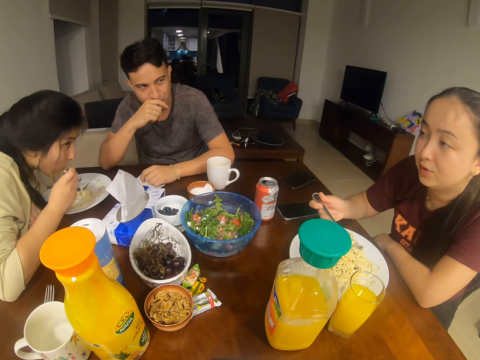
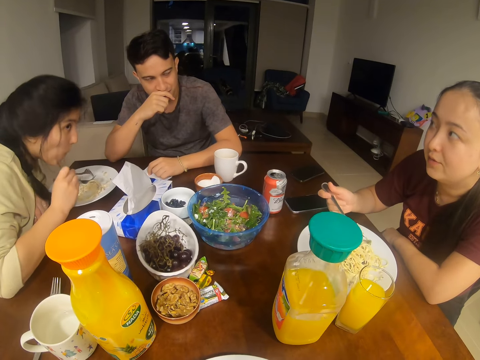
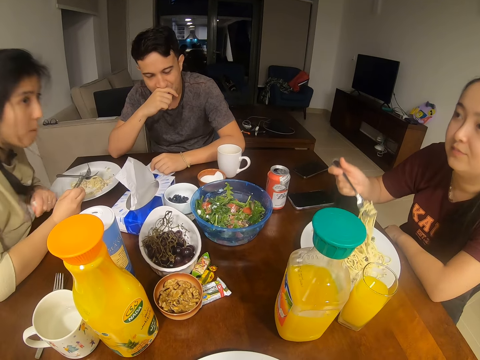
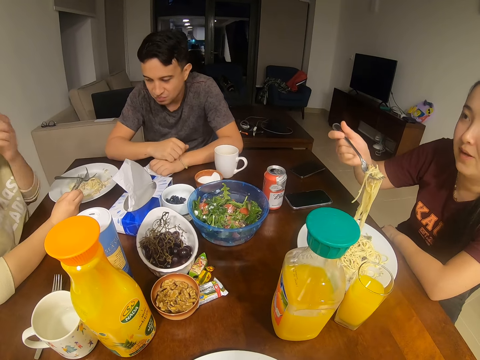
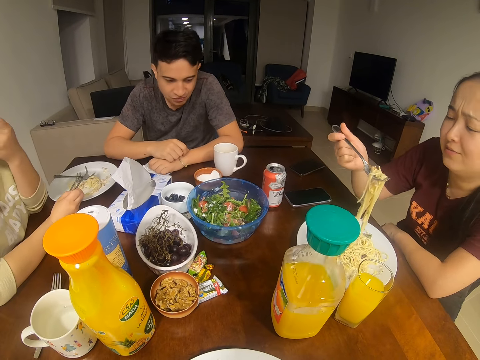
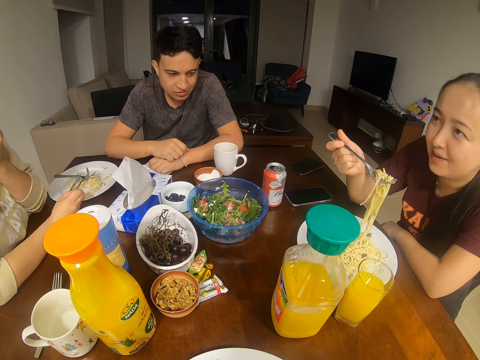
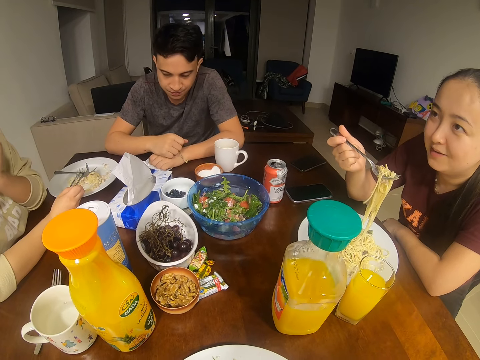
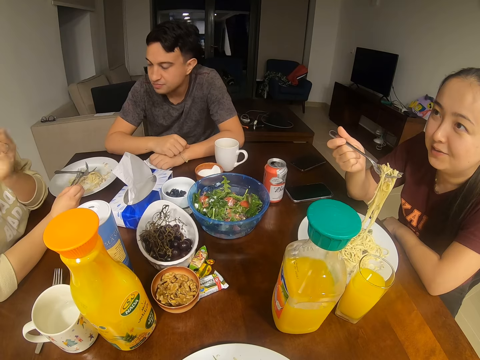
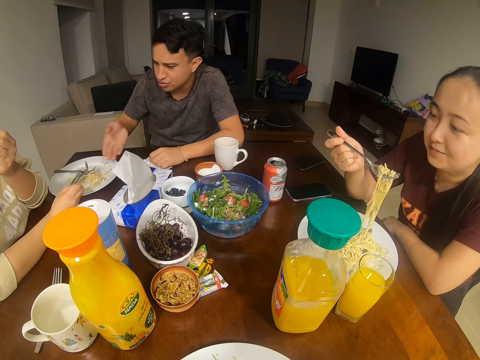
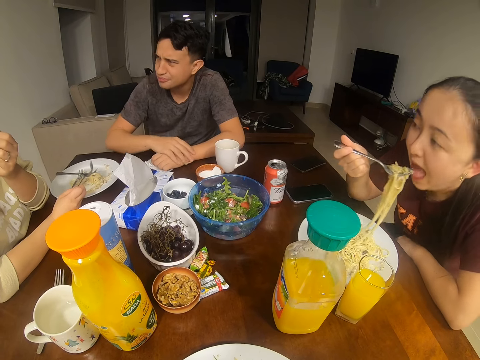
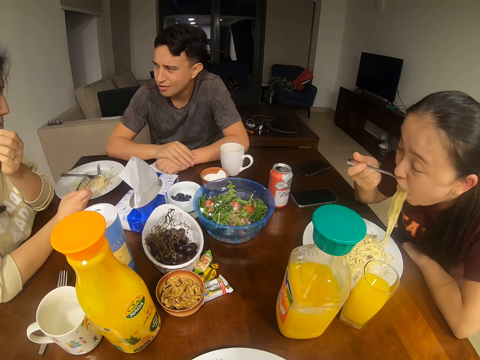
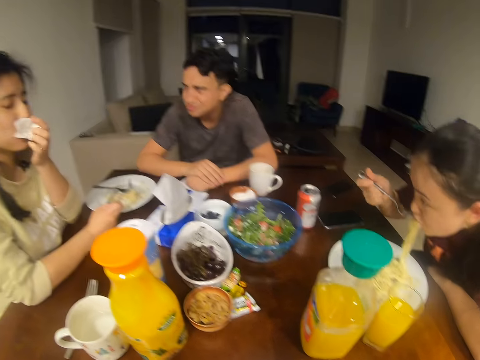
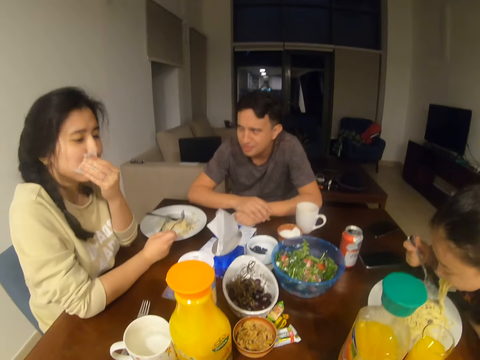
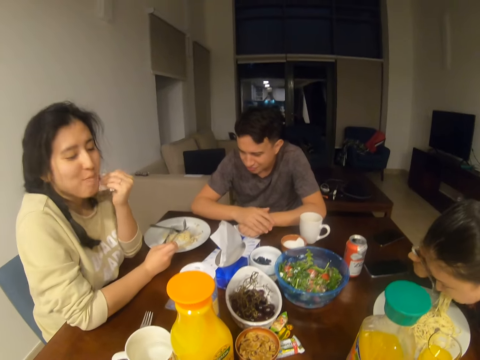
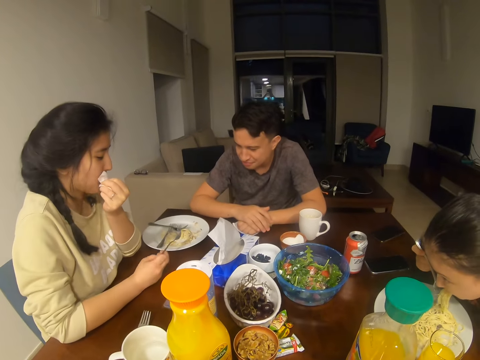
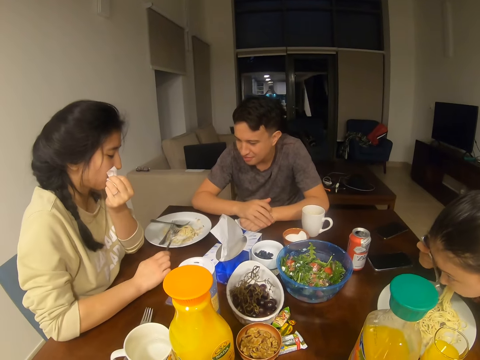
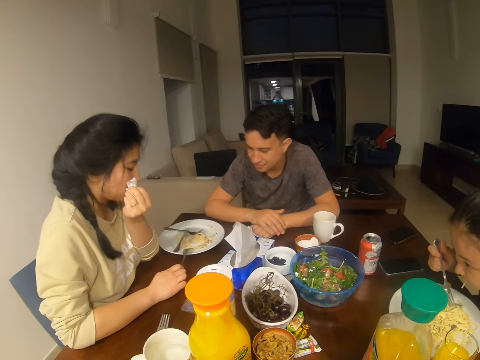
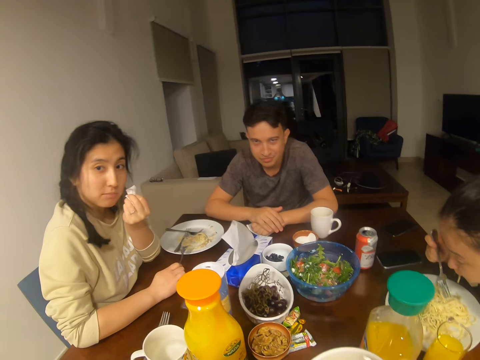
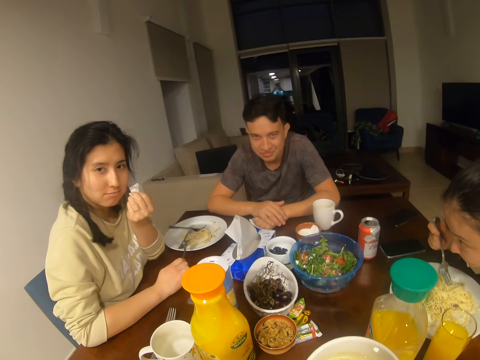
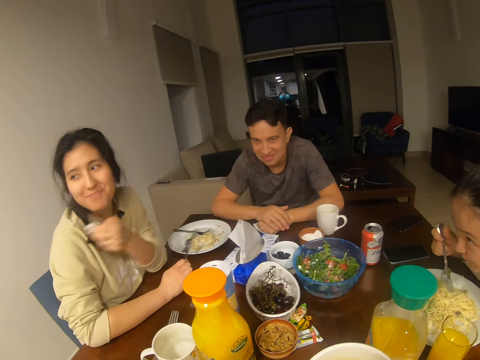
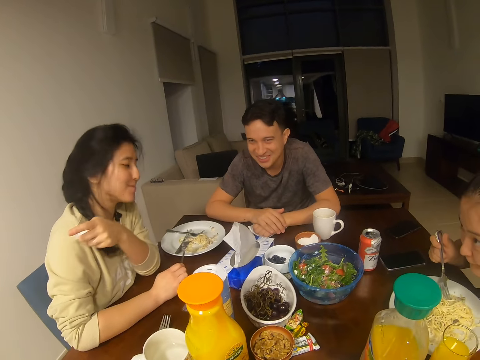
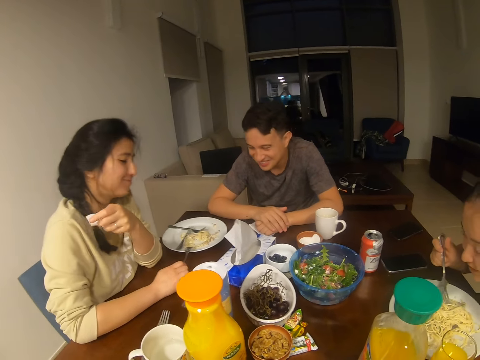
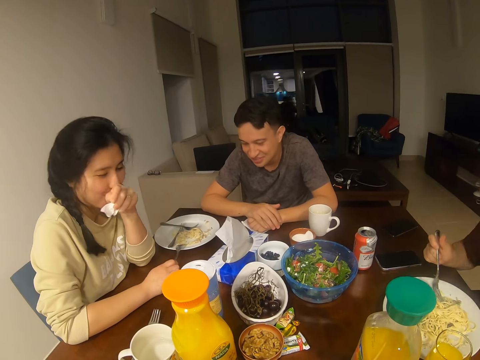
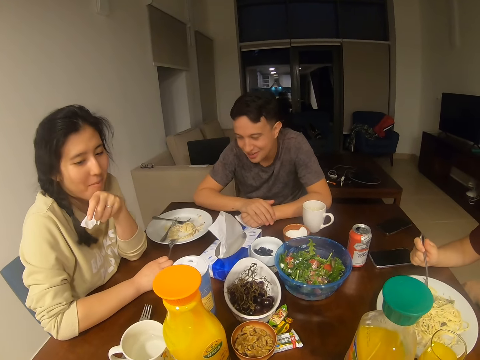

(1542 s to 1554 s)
The camera wearer drinks tea. A woman eats. A man converses with the woman, the camera wearer and another woman. The other woman wipes her mouth. Someone puts a spoon on the plate. The camera wearer dialogues with the other woman.

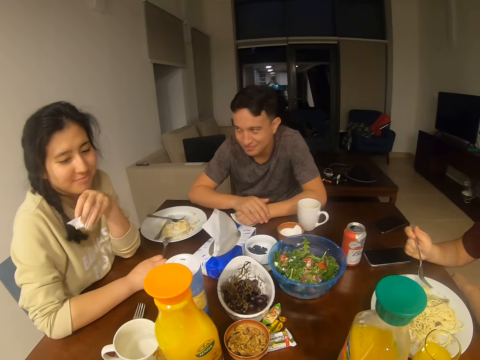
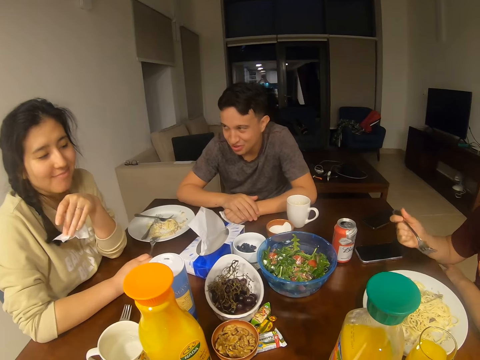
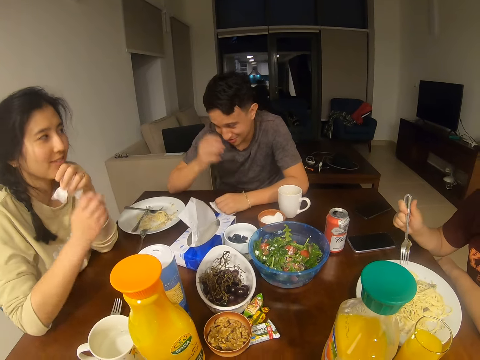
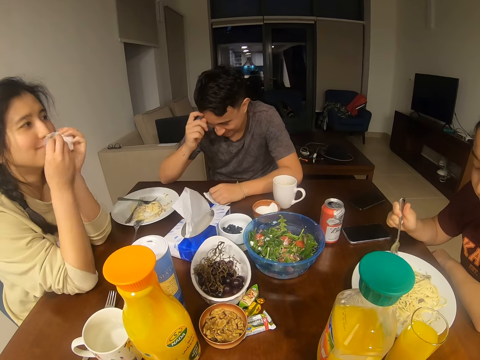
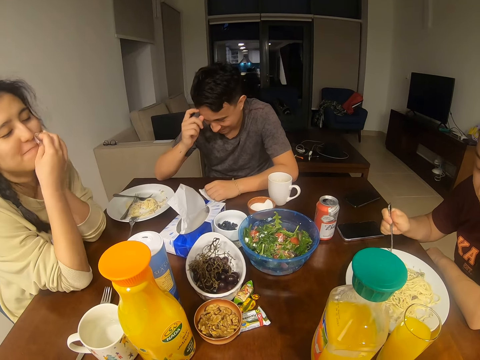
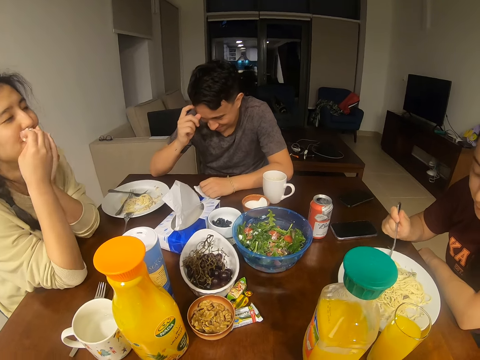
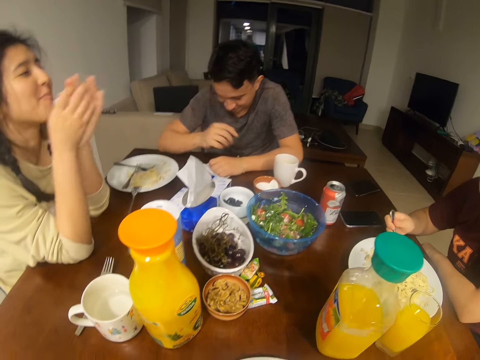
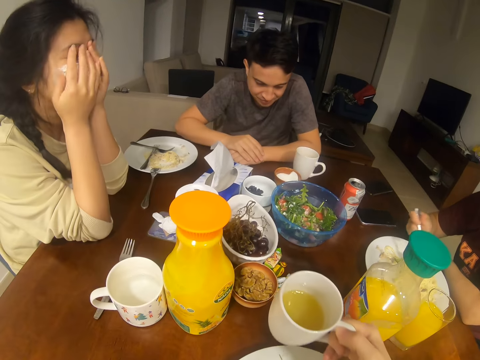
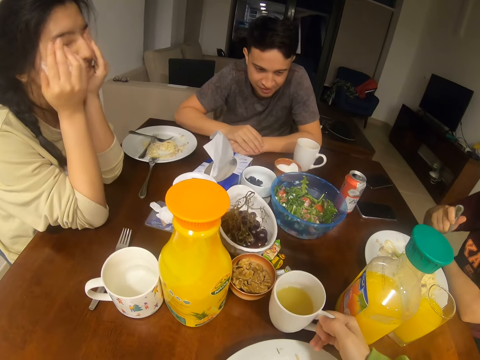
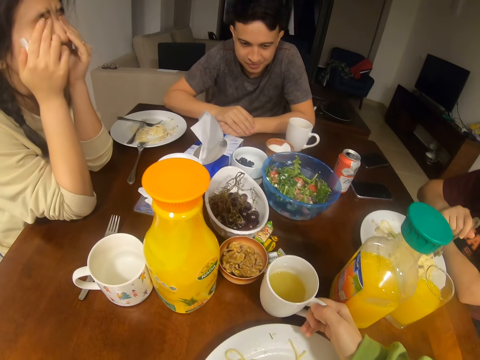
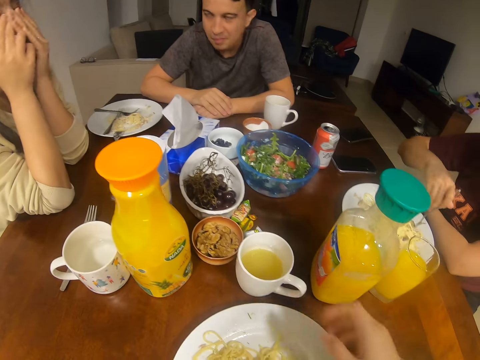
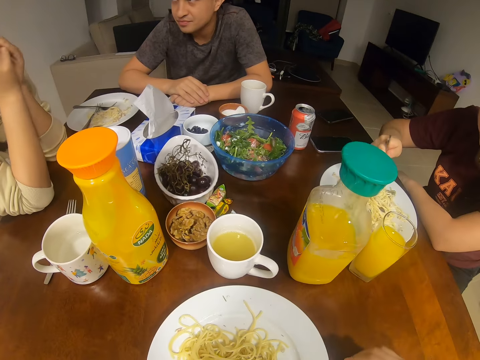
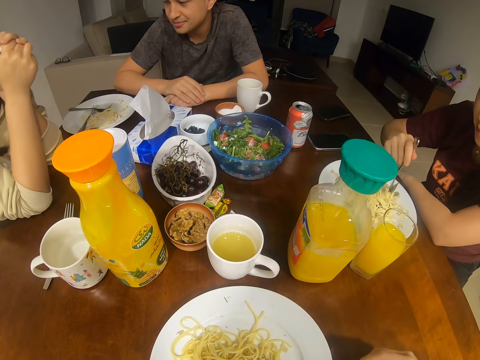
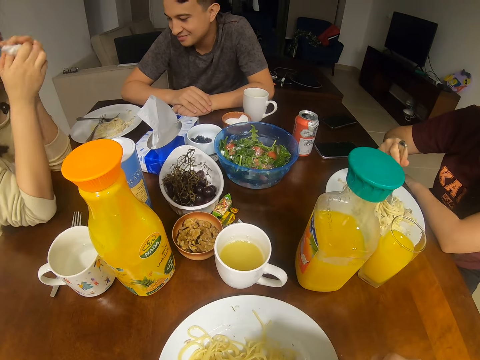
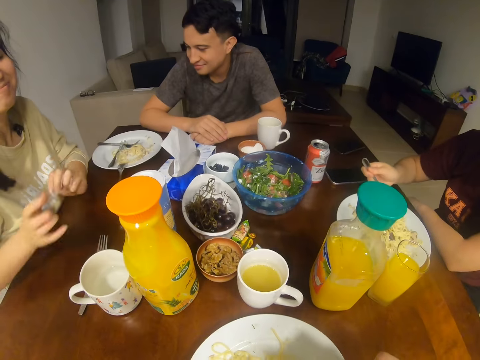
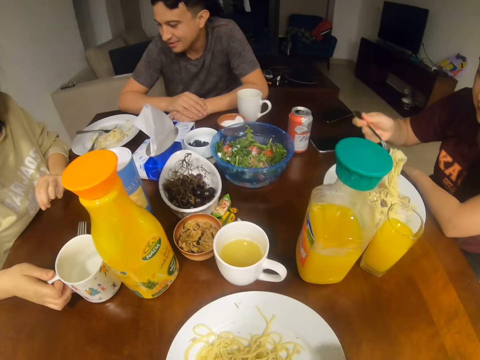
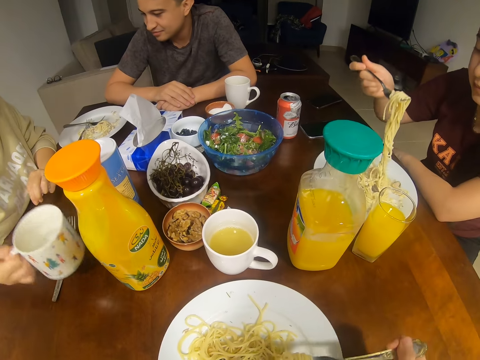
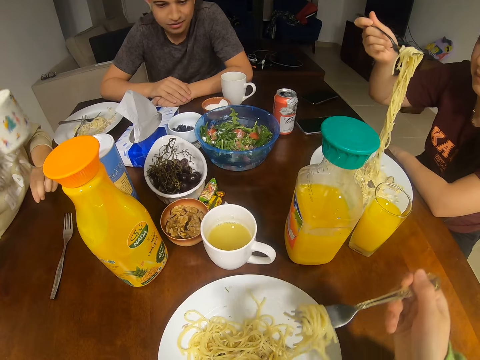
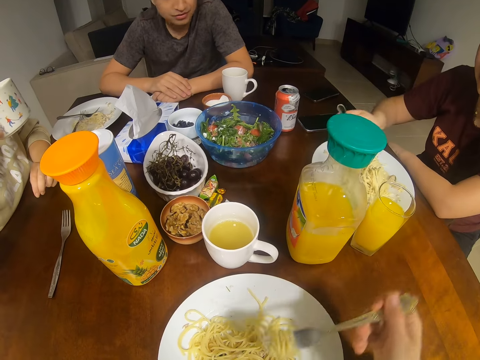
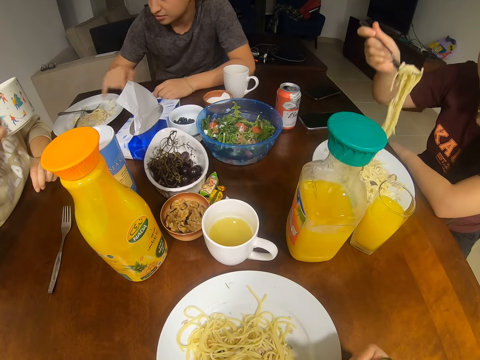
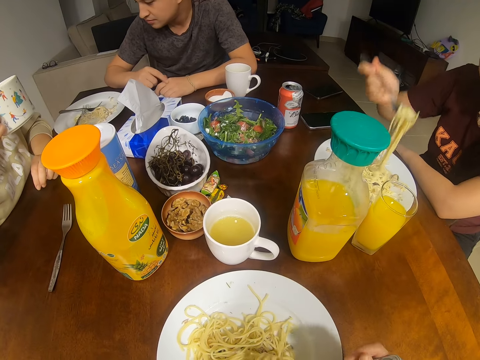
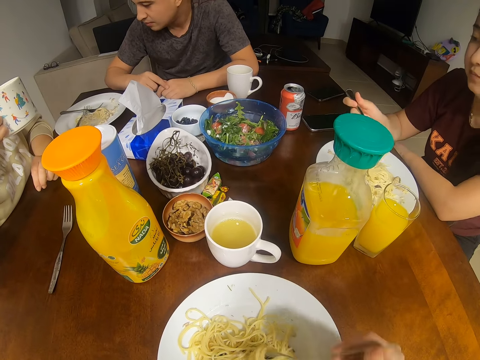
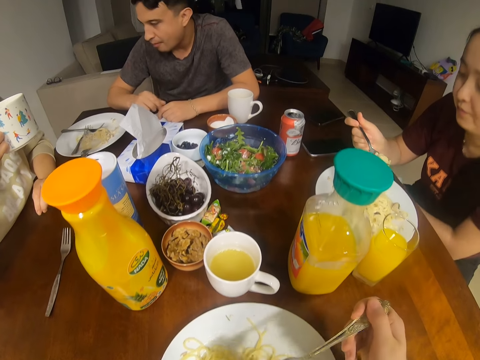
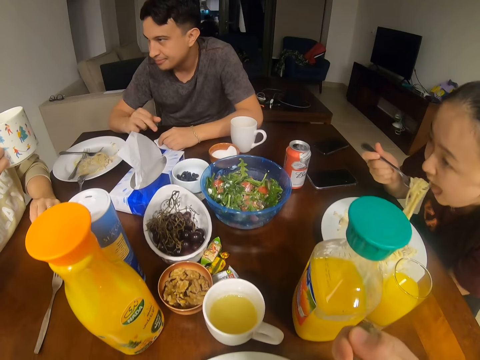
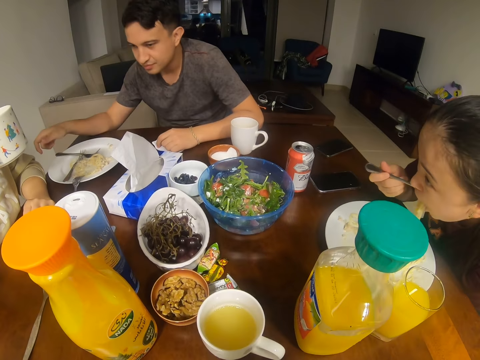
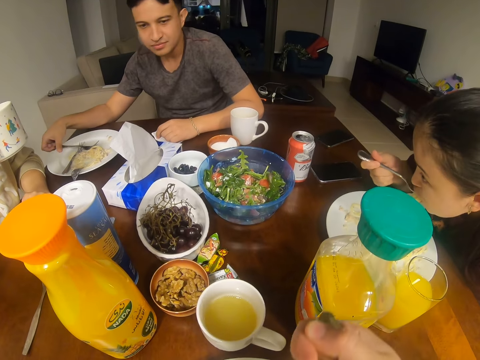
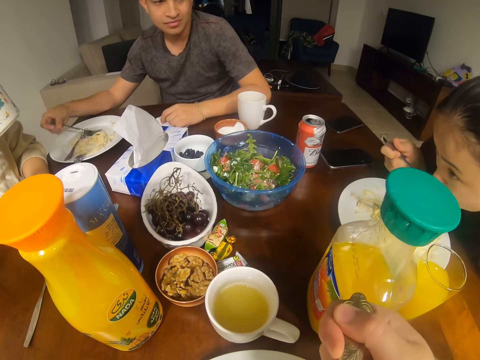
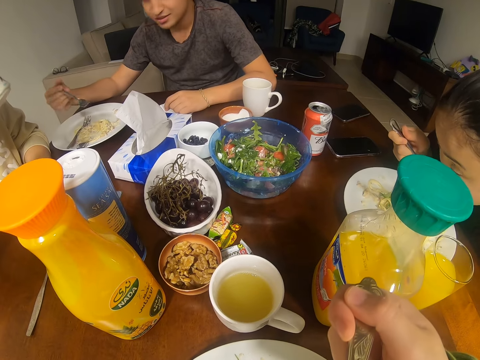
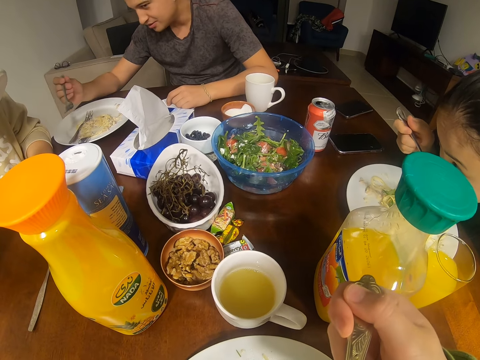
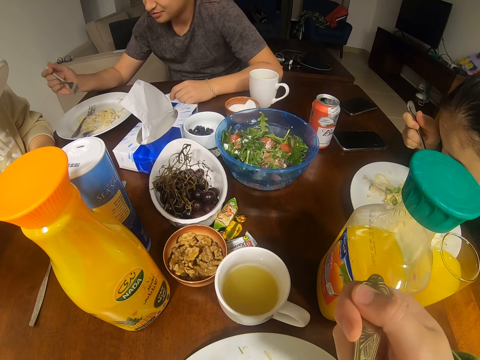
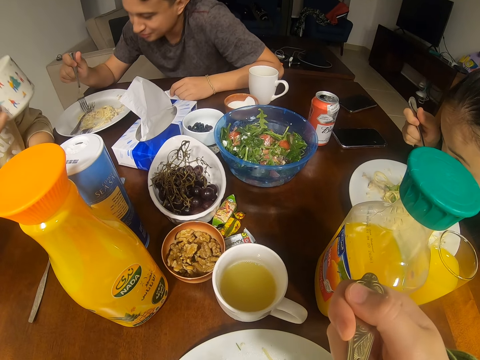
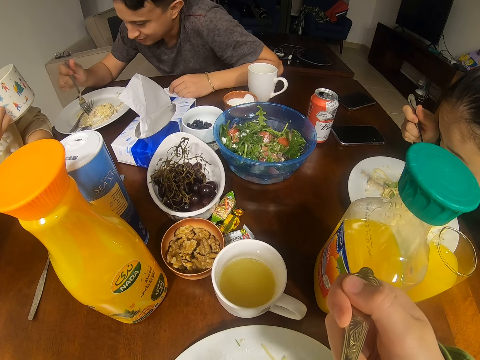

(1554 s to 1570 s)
The man dialogues with a woman. The camera wearer places a cup of juice on the table. The woman rubs her eyes. The woman picks up a cup of water. The man dialogues with the woman. Another woman eats. The man picks up a fork.
